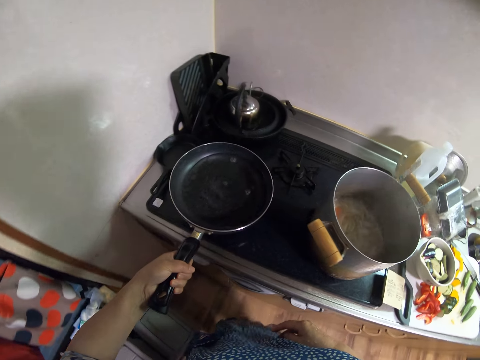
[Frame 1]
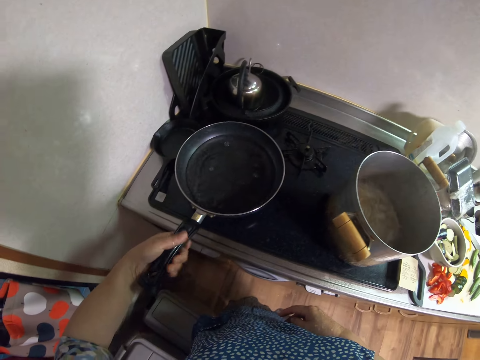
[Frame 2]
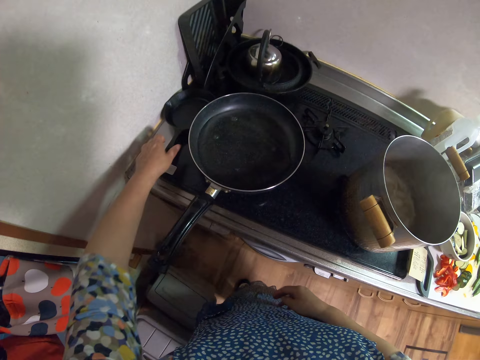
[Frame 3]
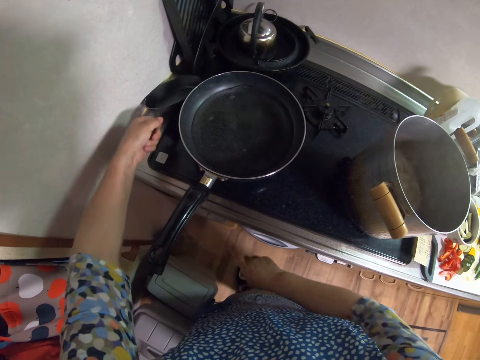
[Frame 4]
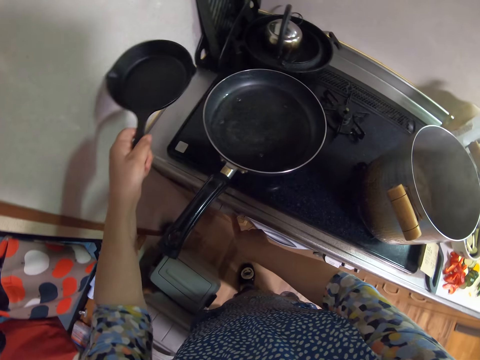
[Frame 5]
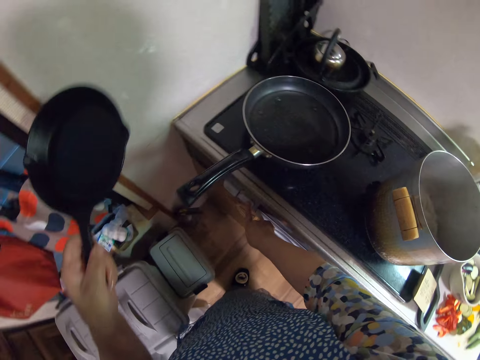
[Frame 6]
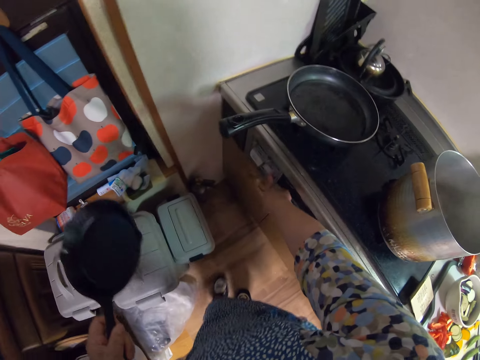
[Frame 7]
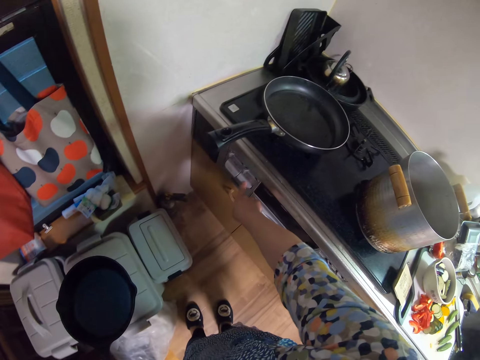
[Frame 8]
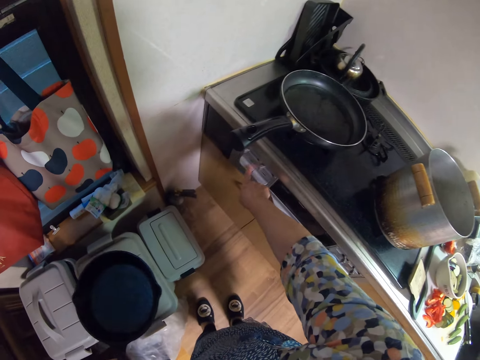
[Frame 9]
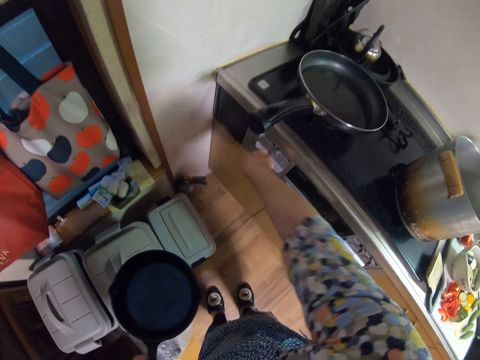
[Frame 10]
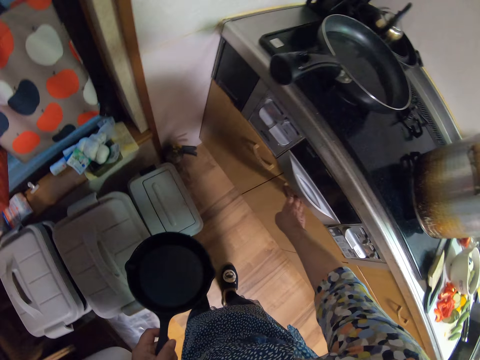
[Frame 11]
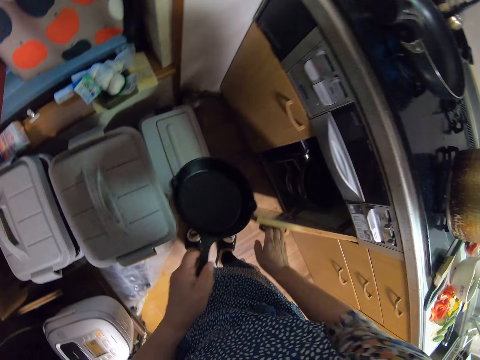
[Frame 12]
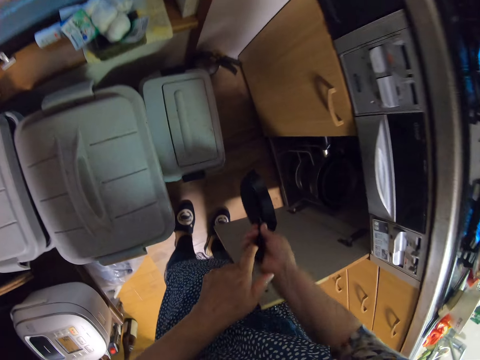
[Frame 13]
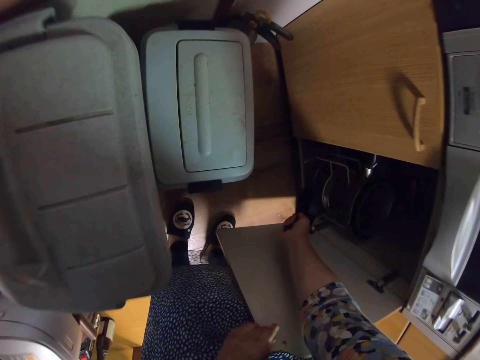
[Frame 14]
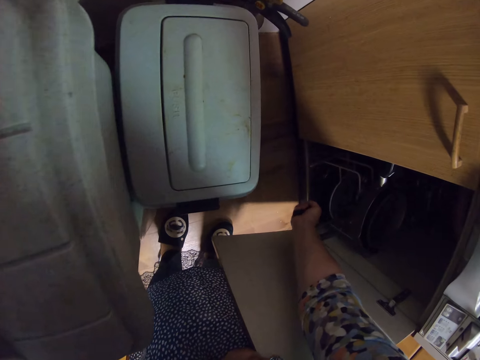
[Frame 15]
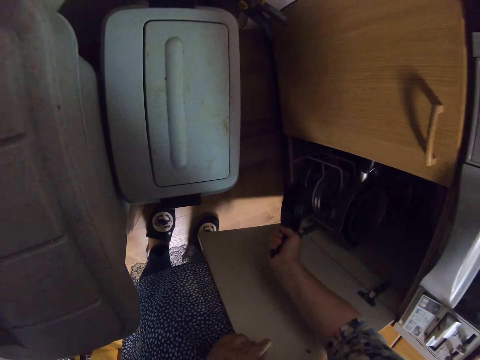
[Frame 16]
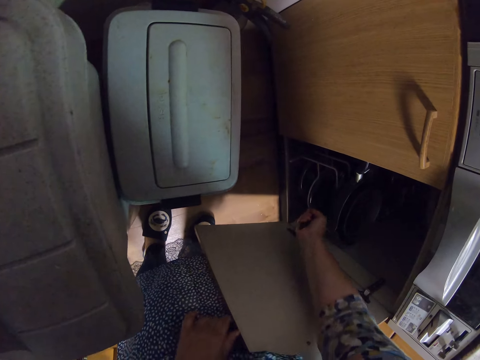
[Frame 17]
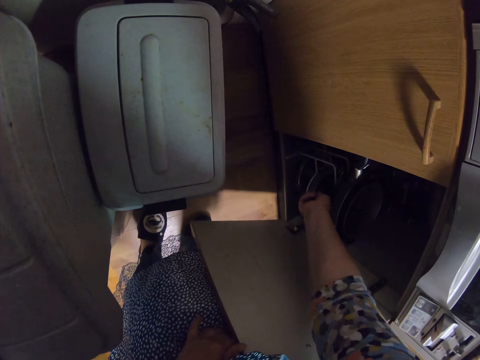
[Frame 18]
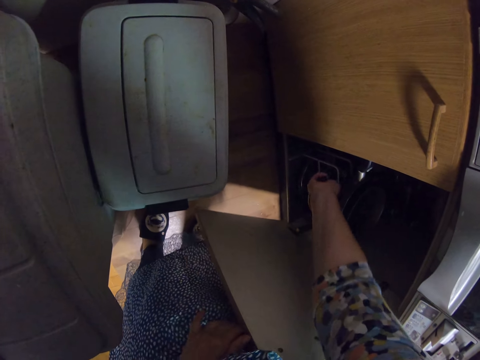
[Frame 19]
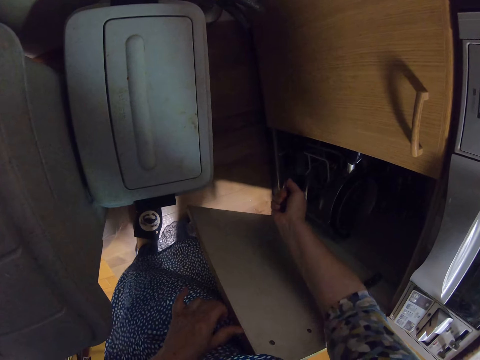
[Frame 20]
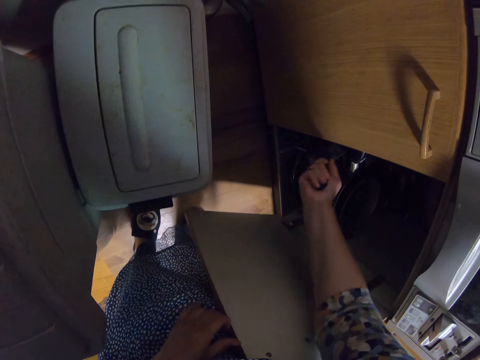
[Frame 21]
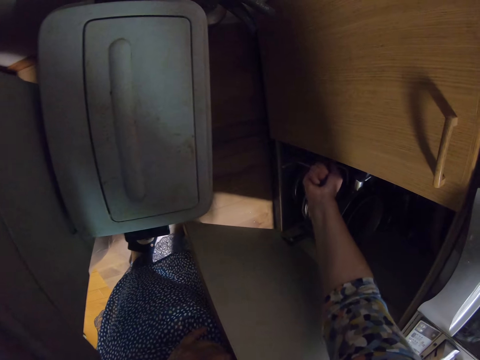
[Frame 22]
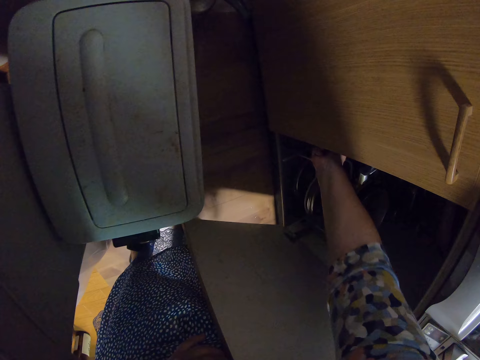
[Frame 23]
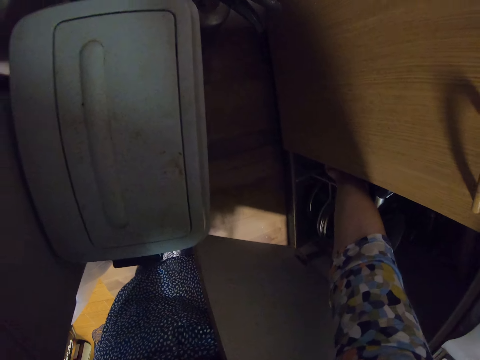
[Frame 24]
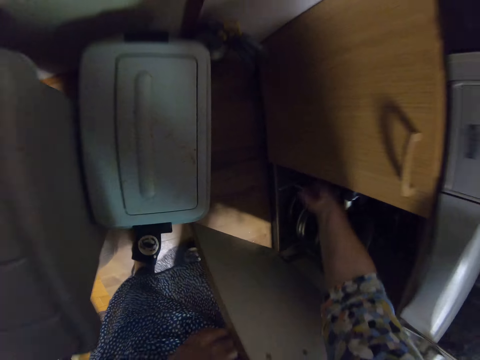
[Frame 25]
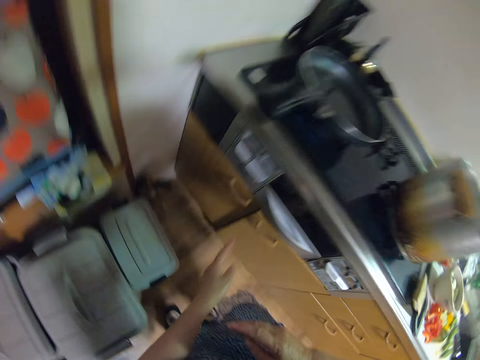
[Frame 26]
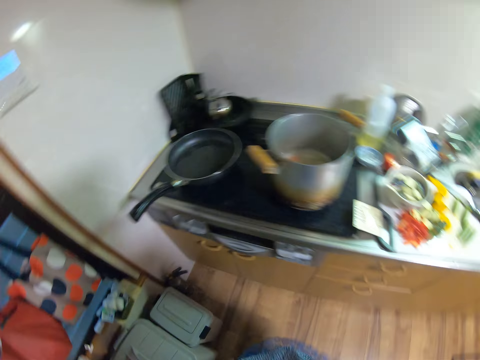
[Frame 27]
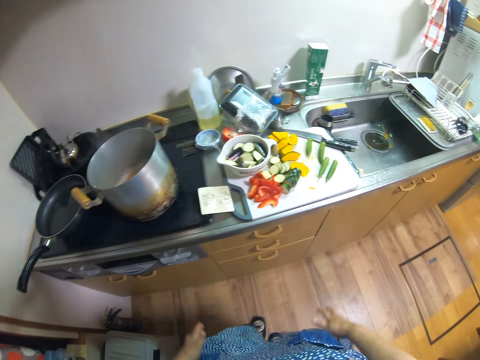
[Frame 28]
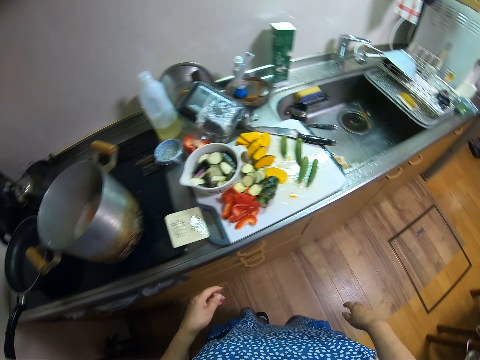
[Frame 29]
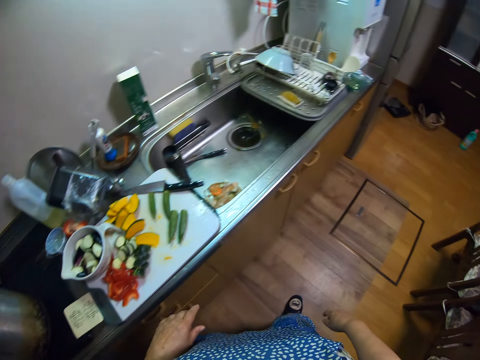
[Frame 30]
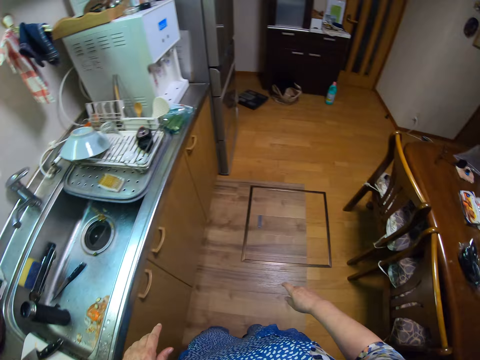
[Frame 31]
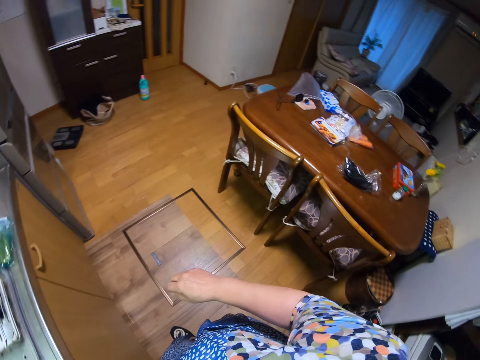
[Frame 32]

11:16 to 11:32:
The camera wearer drops the frying pan on the cooker. They take another frying pan from beside the cooker. They turn the gas cooker on. They move backwards. They press some buttons on the cooker. They open a cabinet. They put the pan in the cabinet. They close the cabinet. They turn around and walk around the kitchen.

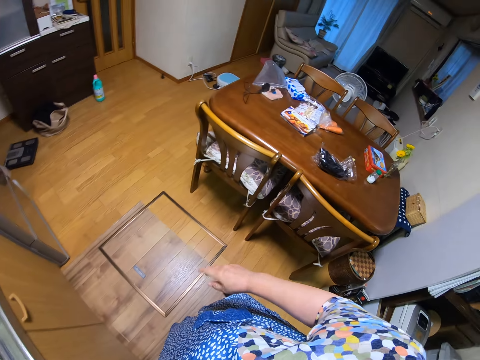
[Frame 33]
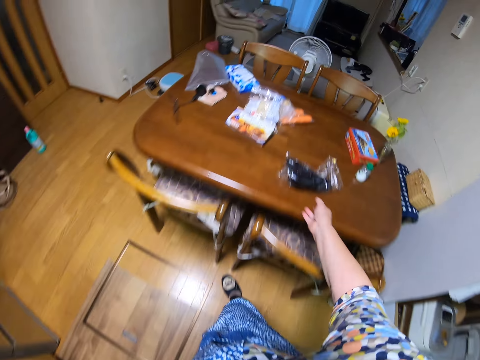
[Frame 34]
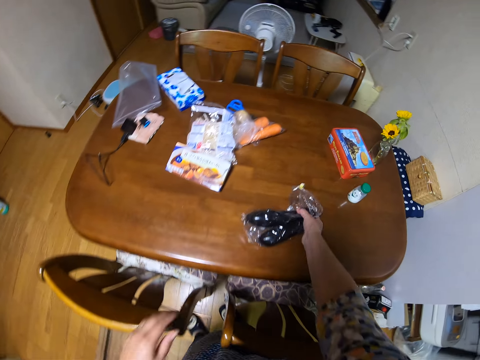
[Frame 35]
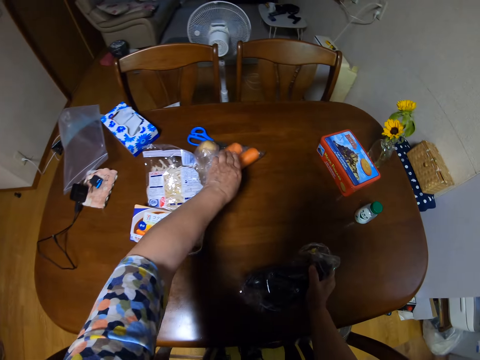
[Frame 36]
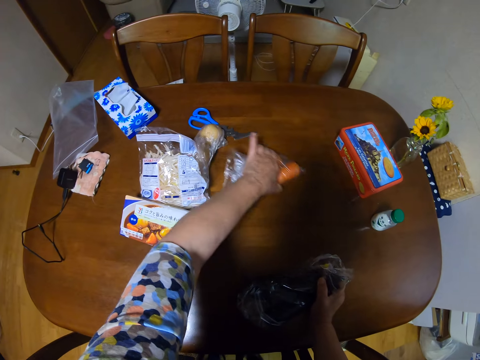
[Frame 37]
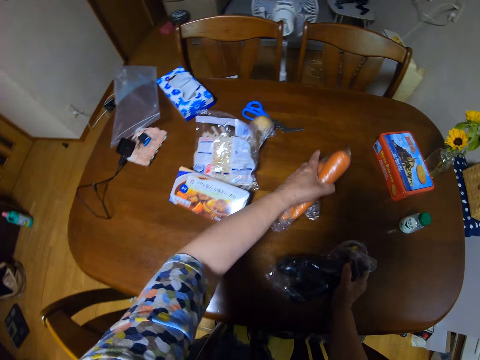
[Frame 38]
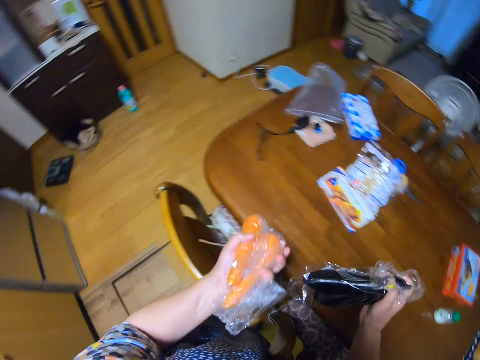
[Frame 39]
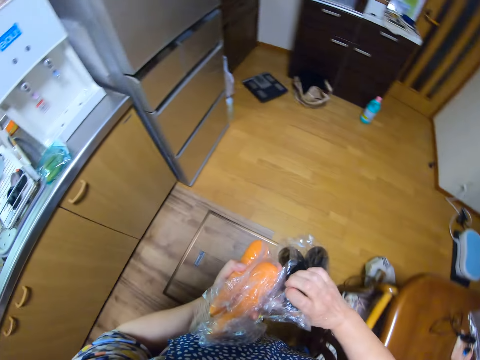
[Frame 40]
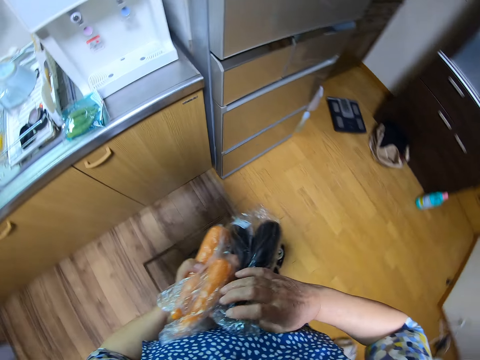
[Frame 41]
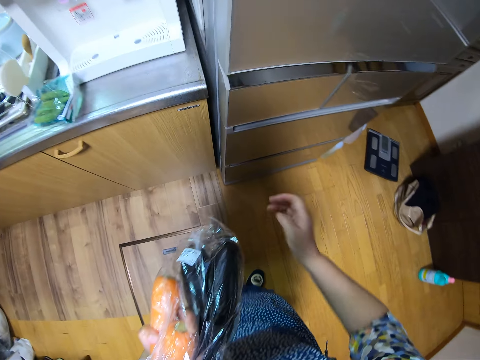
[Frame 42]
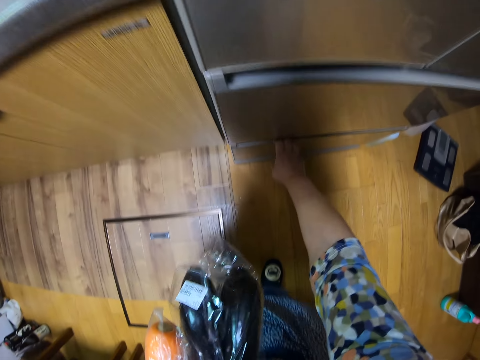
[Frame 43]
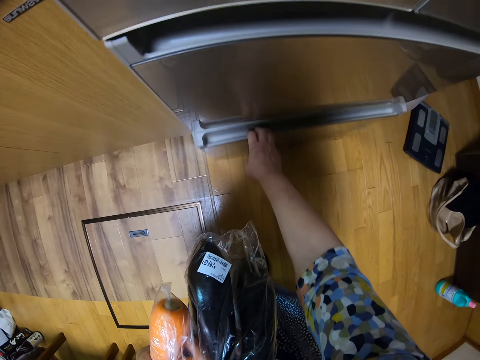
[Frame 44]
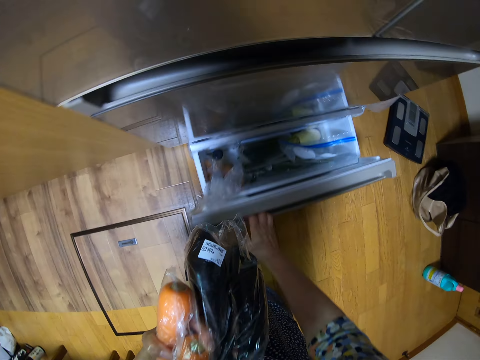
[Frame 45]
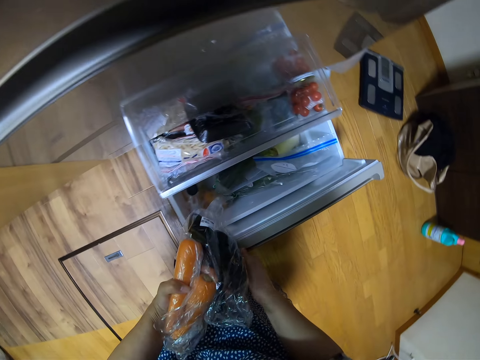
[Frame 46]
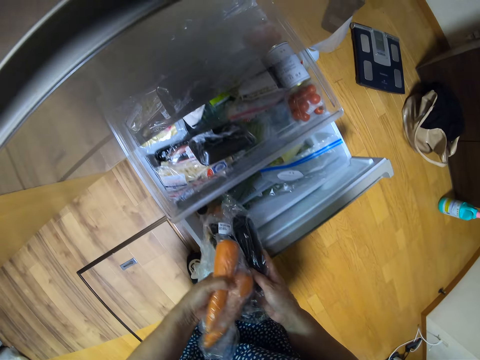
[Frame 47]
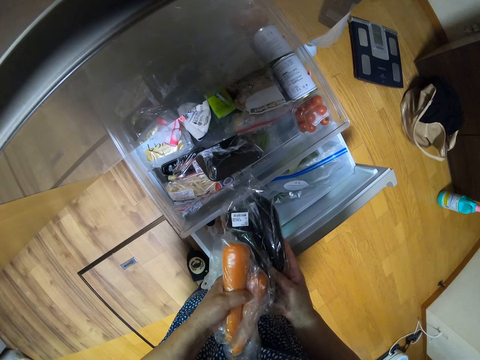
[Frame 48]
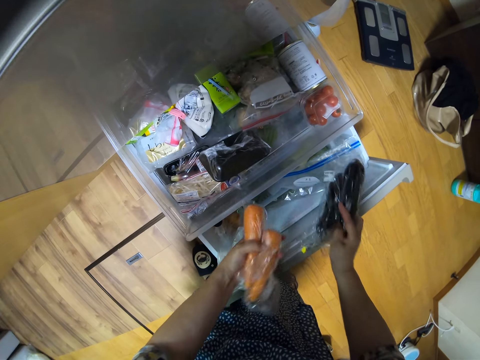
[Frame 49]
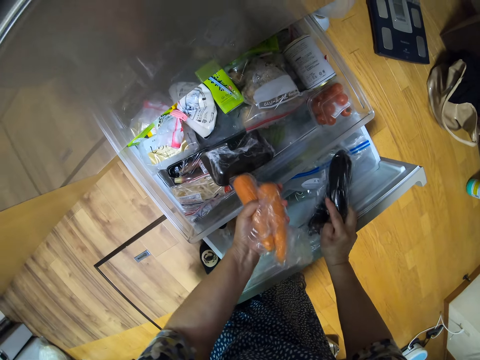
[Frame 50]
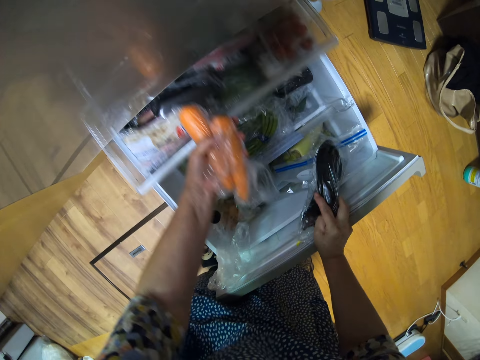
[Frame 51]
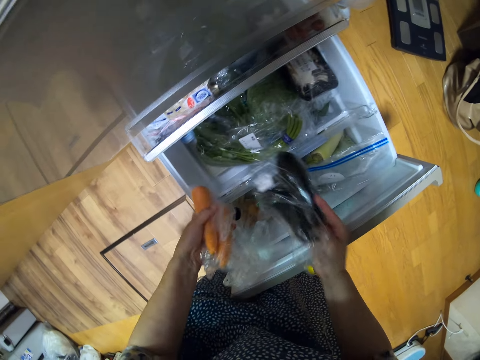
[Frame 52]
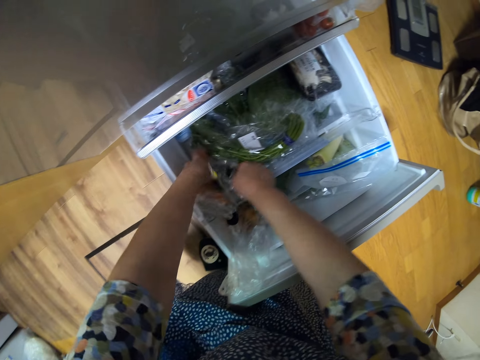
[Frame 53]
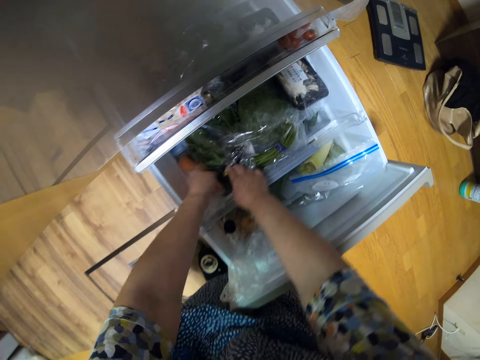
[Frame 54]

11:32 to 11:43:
The camera wearer picks up a plastic paper with eggplant on the dining table. They pick up a plastic paper with carrots on the dining table. They turn around and walk around the kitchen. They open a fridge drawer. They pick the plastic paper with eggplant from the other hand. They push a crisper drawer in the fridge. They put the plastic paper with eggplant in the crisper drawer in the fridge. They put the plastic paper with carrots in the crisper drawer in the fridge.
